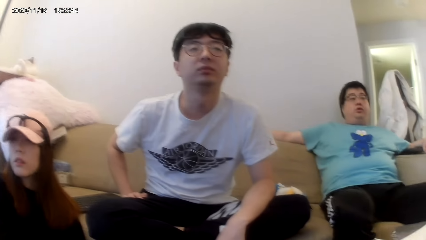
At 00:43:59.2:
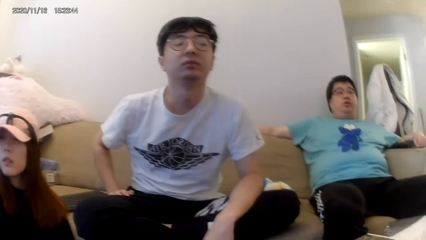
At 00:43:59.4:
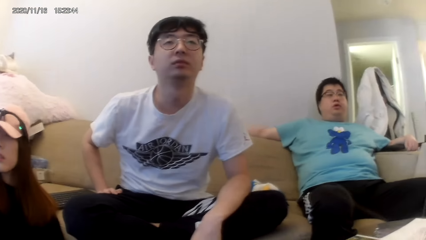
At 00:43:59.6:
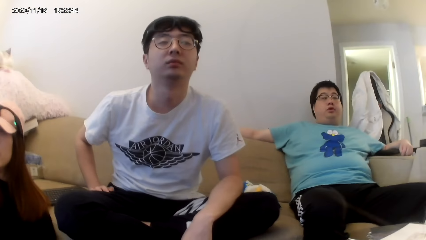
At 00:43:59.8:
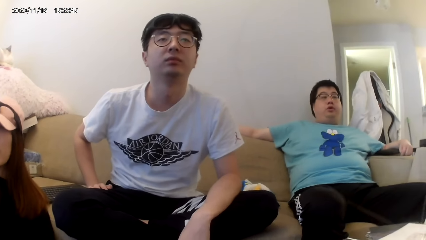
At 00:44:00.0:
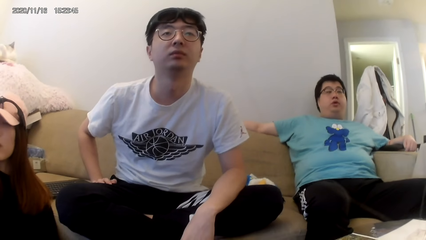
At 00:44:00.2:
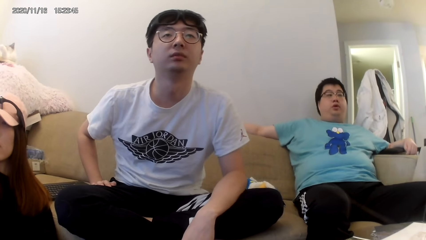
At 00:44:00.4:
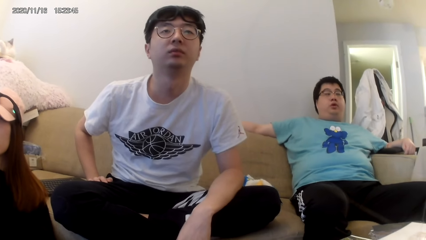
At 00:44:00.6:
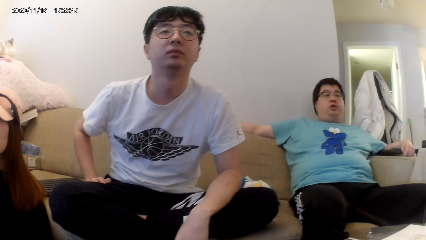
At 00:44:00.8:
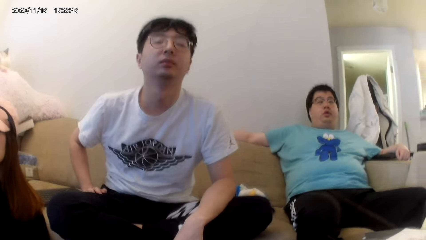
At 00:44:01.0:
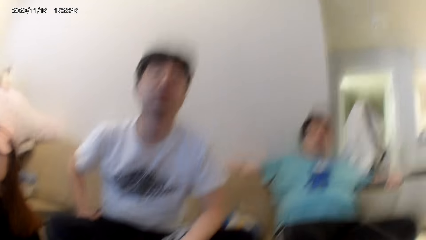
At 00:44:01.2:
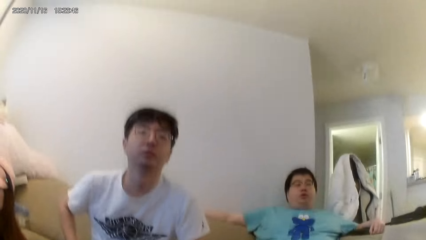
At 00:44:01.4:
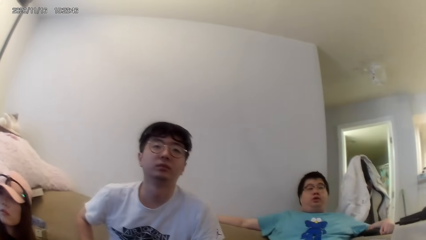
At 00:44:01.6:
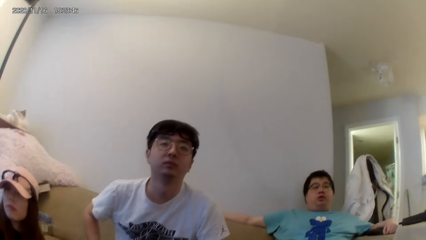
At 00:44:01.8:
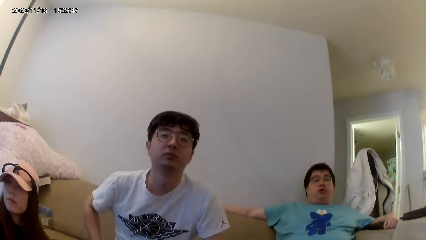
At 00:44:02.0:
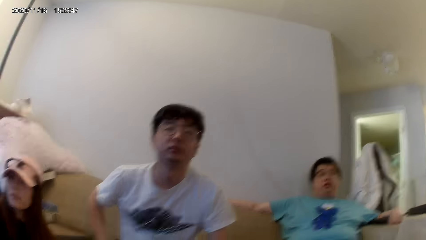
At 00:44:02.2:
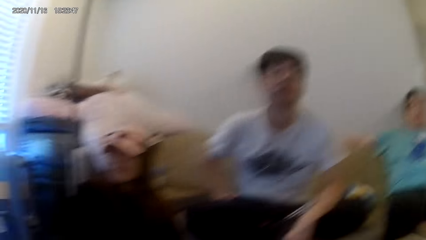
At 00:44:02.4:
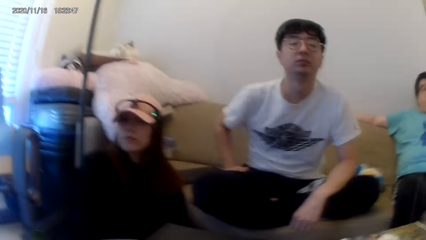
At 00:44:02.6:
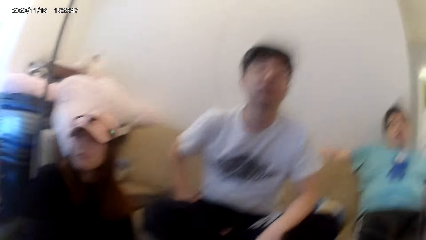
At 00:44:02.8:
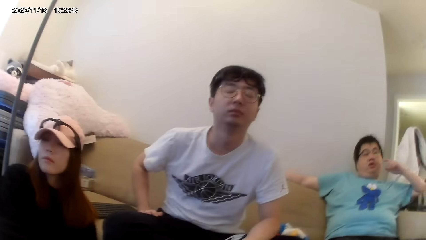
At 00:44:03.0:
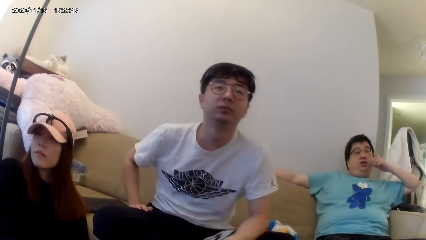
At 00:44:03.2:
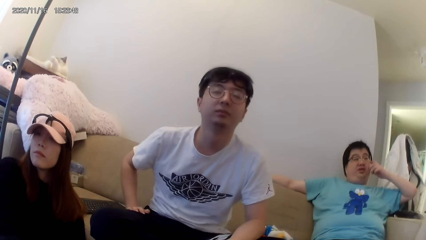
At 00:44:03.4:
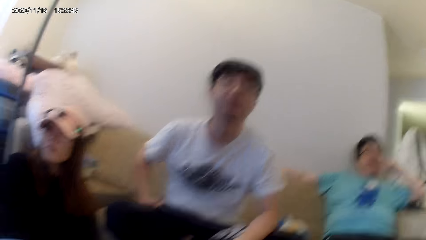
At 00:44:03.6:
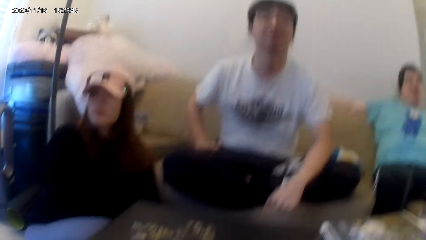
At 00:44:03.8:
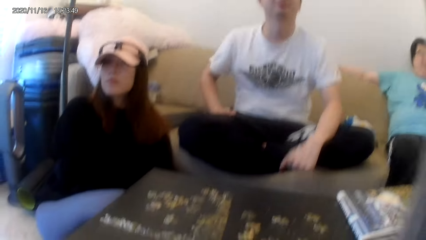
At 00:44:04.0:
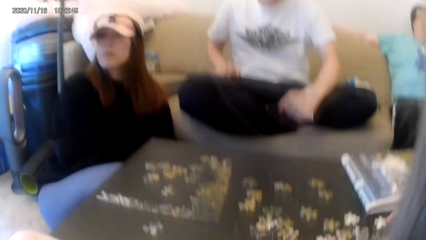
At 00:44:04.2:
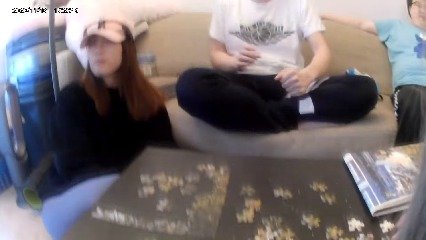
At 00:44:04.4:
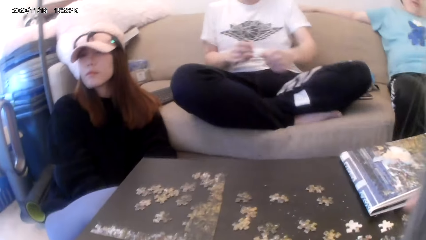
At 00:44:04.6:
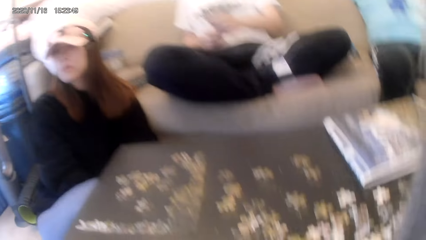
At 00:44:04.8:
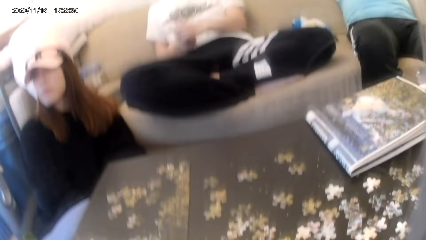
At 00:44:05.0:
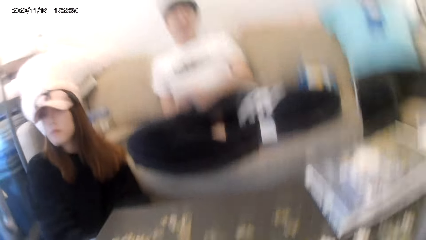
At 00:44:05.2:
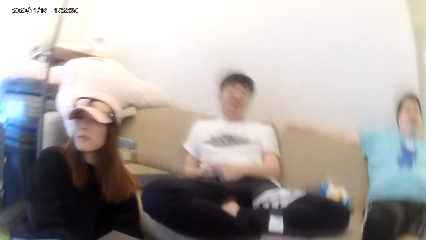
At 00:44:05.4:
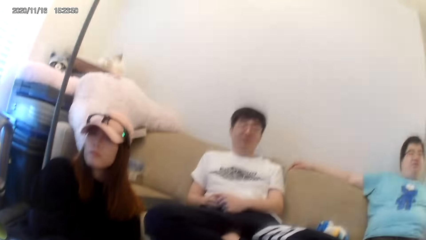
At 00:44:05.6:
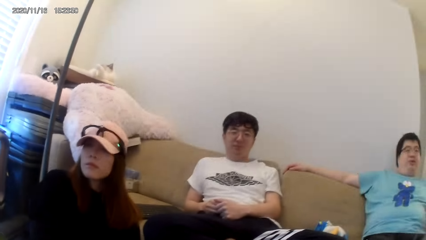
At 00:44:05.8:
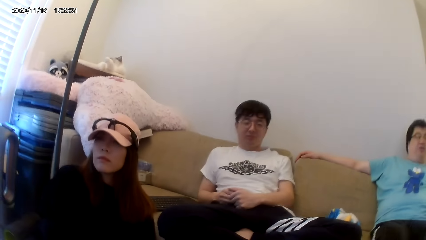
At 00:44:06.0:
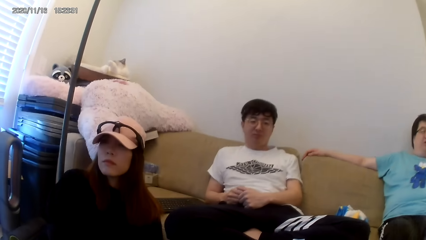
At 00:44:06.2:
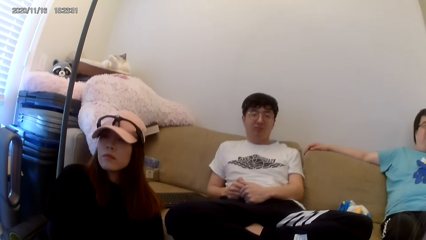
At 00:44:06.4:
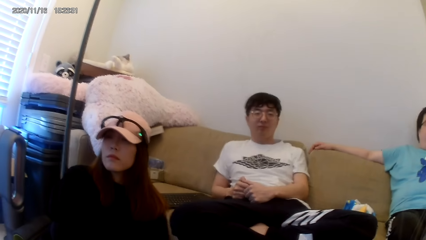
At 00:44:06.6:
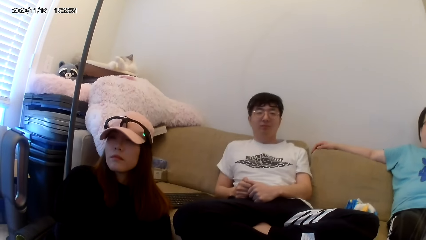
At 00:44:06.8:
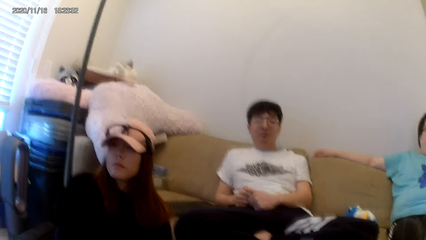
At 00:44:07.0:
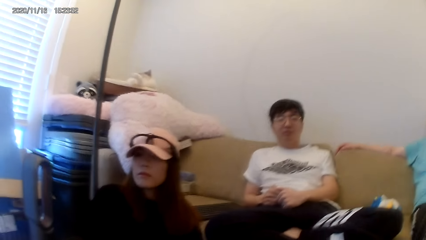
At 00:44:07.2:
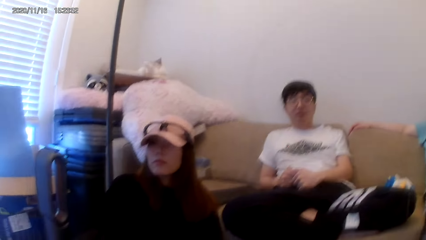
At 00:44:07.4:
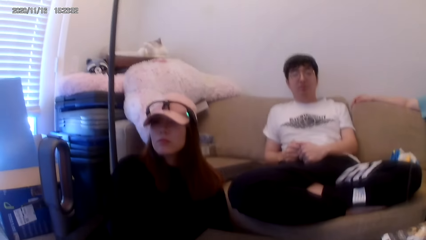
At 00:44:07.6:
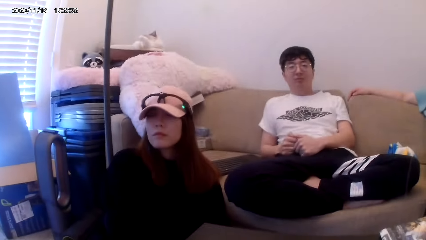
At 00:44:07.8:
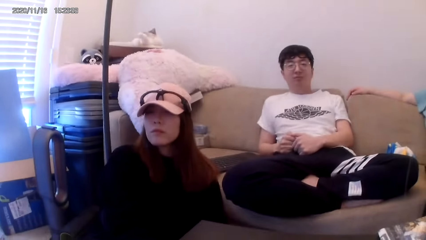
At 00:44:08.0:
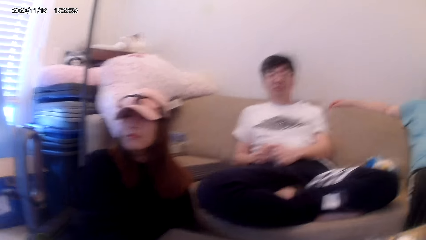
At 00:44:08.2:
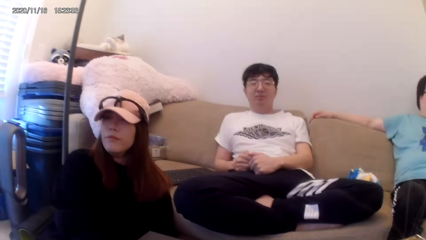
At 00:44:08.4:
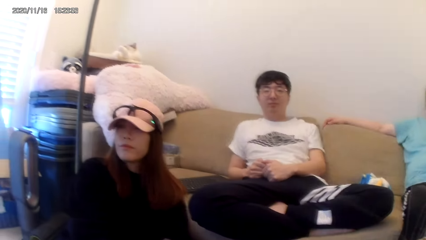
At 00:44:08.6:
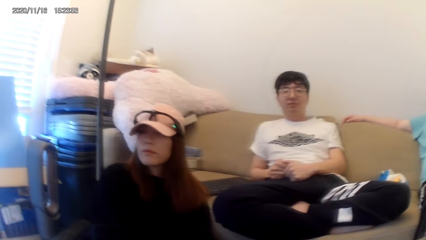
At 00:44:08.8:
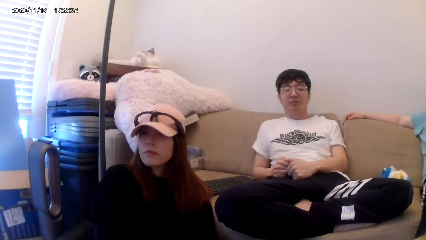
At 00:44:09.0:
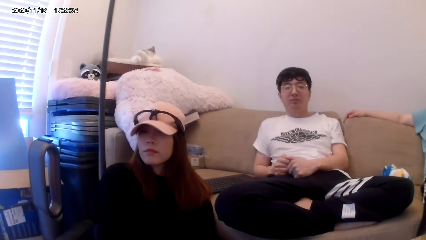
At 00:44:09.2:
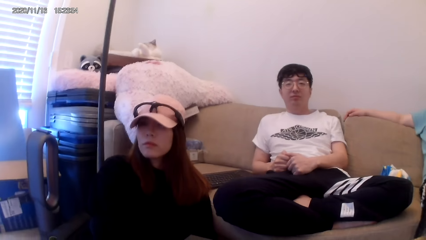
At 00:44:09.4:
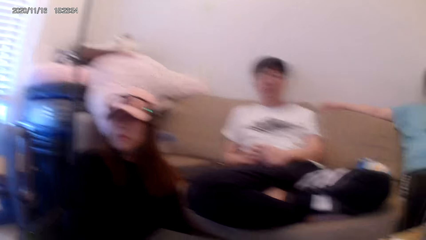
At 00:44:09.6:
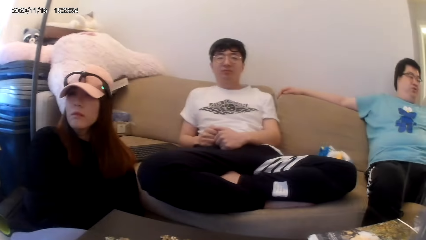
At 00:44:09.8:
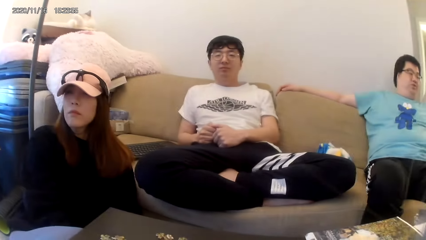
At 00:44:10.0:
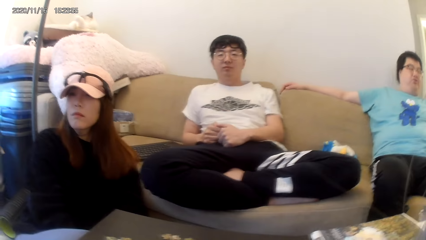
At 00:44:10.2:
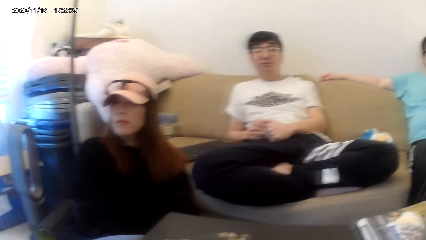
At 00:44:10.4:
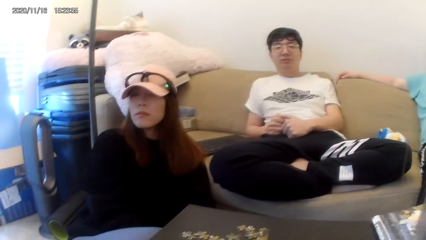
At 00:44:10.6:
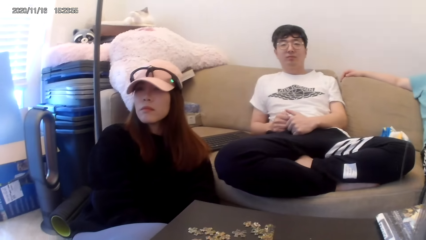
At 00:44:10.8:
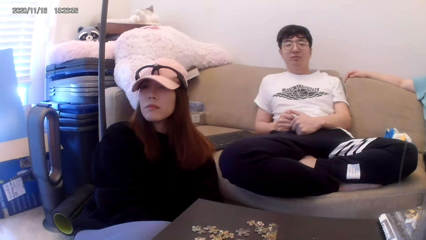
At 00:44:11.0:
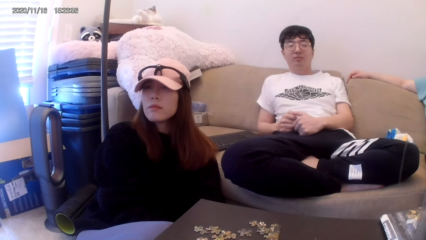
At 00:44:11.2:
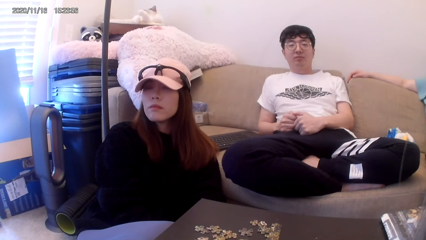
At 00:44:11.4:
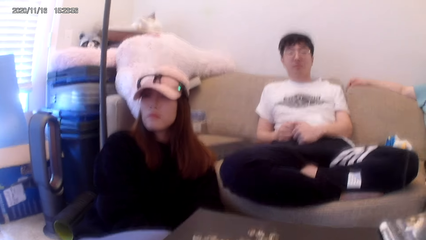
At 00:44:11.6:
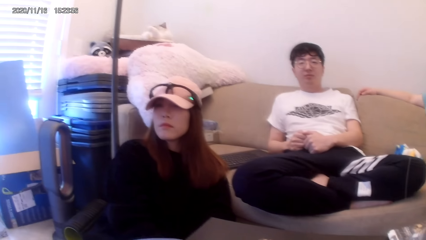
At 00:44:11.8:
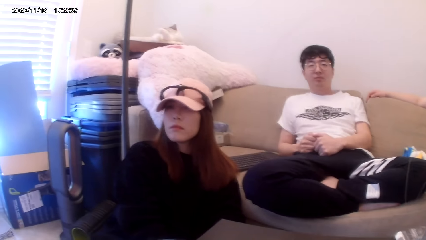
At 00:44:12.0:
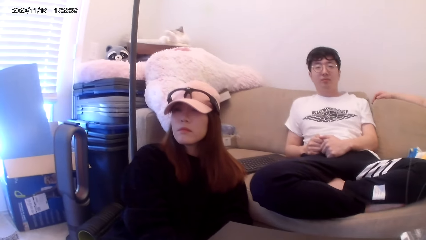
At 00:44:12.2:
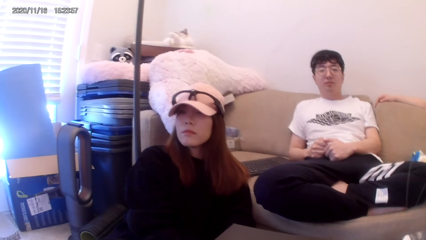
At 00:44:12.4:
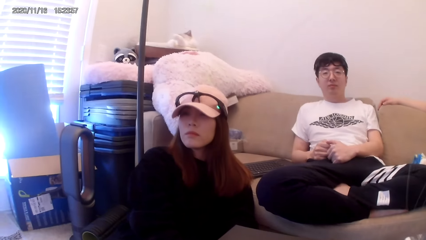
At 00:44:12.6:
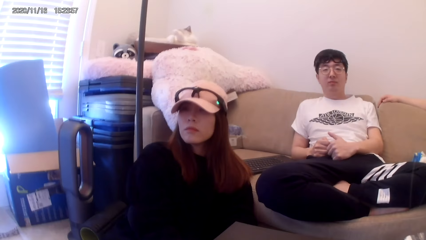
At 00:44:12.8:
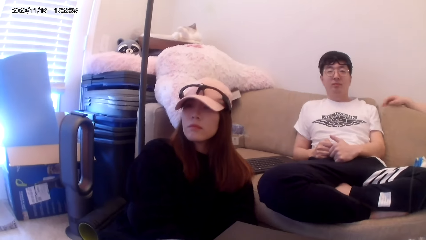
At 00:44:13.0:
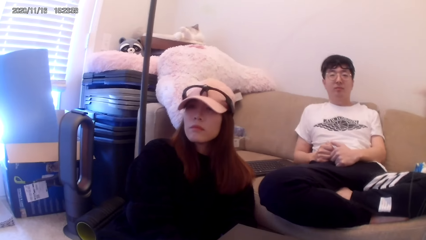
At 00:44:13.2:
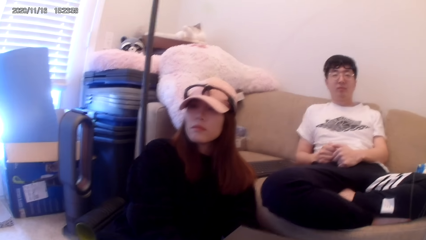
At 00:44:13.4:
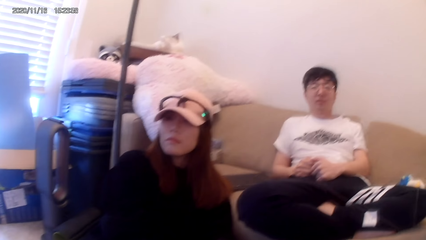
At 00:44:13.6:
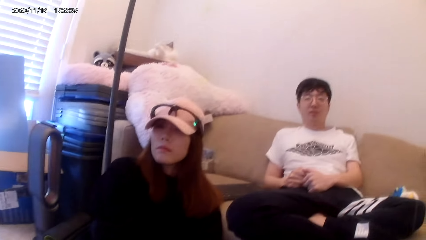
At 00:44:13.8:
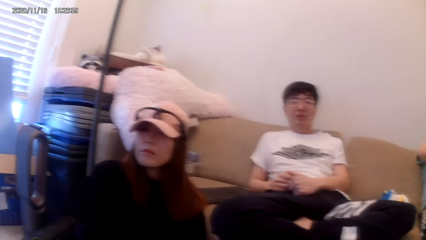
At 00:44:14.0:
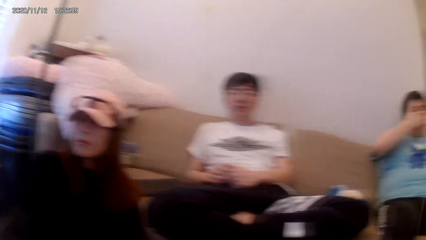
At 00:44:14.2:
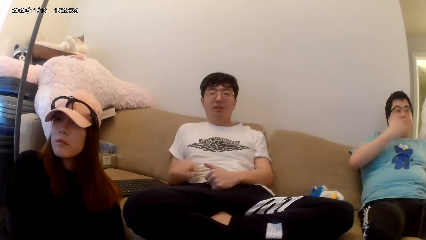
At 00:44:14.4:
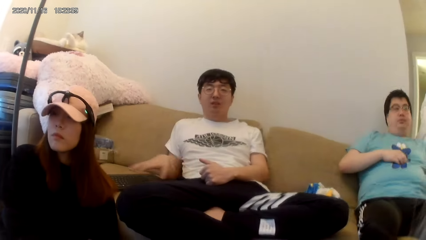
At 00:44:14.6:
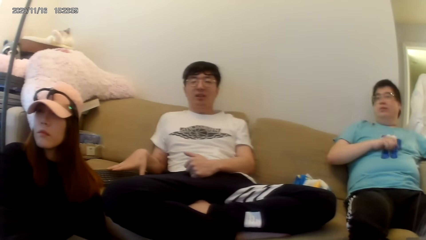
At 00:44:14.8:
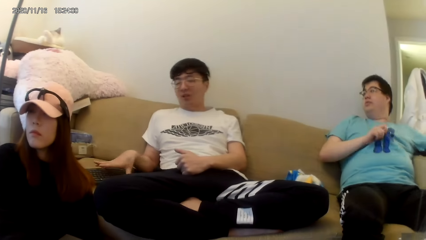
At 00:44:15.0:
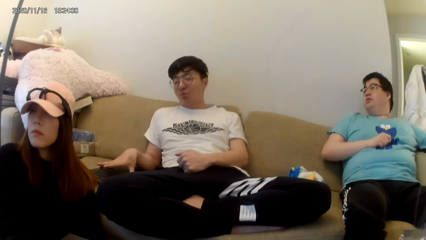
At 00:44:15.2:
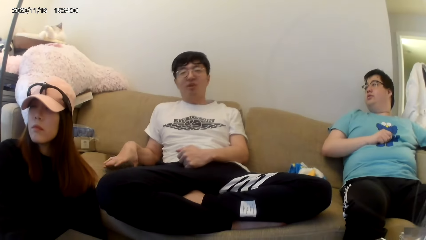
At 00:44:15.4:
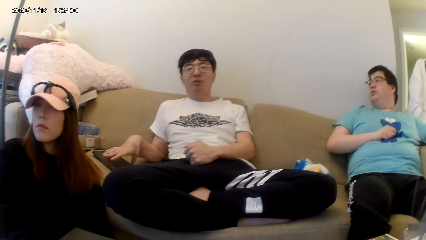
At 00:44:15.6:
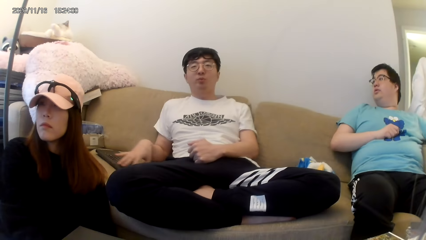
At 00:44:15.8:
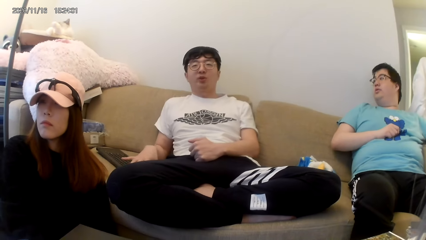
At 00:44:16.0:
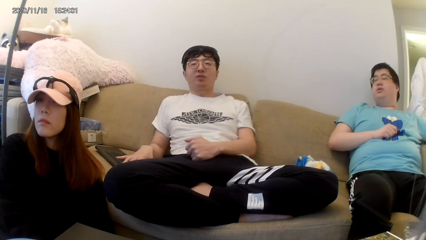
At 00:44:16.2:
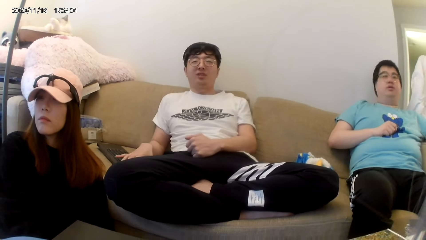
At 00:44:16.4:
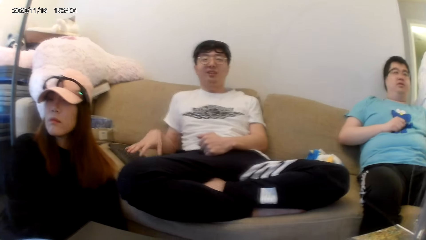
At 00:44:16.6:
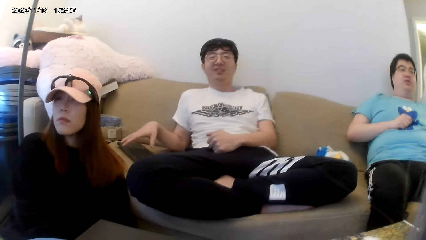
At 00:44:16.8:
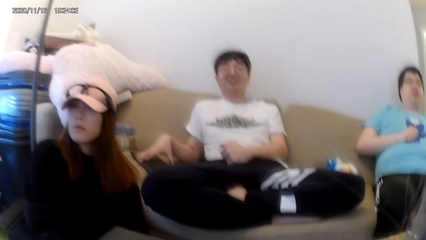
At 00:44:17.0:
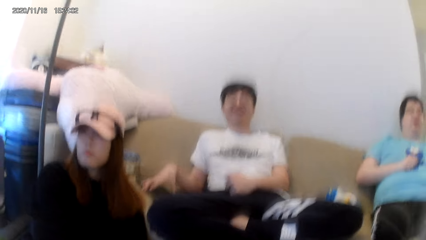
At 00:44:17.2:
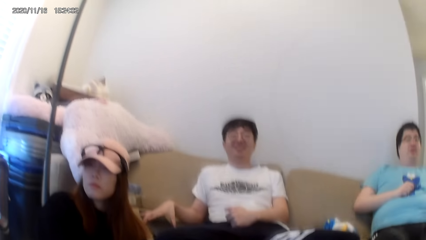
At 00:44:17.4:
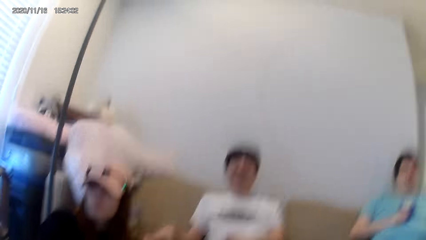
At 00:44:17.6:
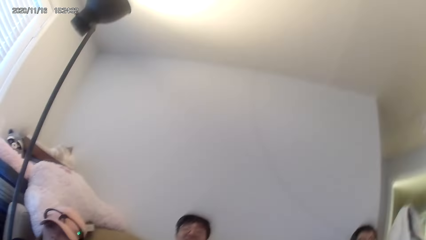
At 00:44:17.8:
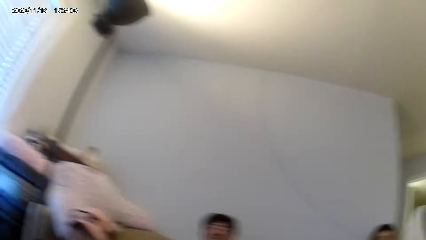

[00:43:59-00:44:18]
The camera wearer turns to the friends. A man uses the keyboard.
